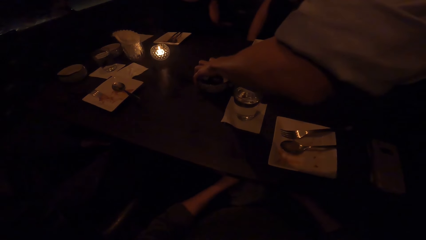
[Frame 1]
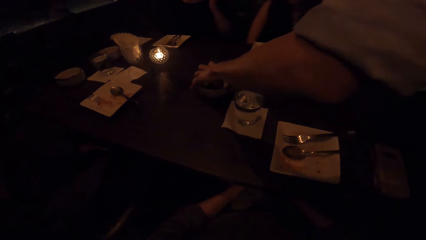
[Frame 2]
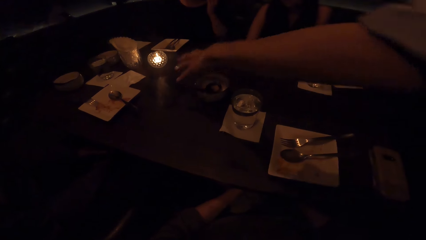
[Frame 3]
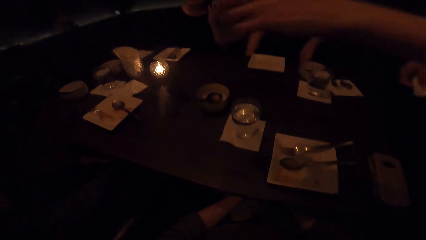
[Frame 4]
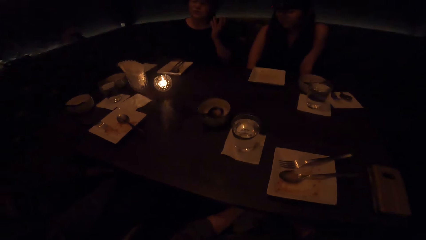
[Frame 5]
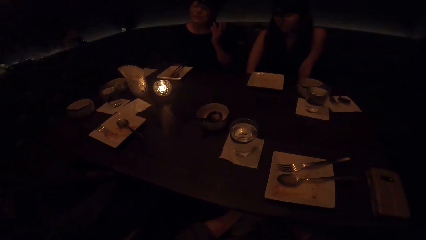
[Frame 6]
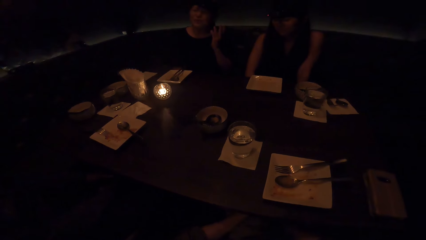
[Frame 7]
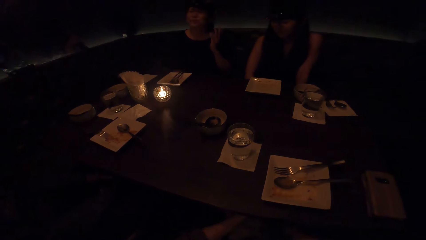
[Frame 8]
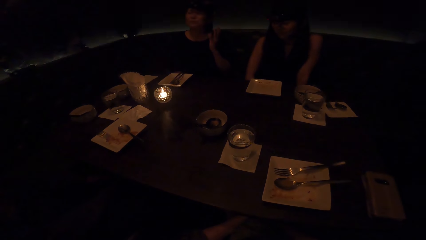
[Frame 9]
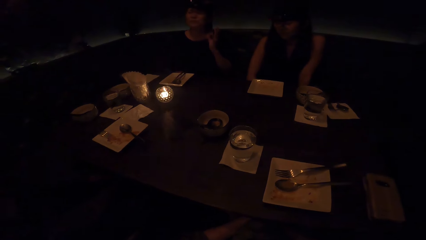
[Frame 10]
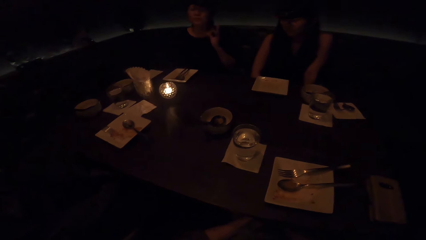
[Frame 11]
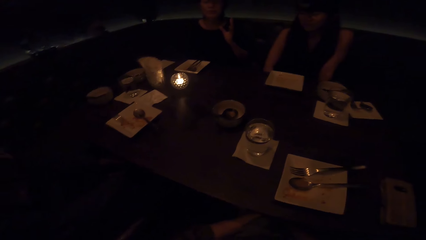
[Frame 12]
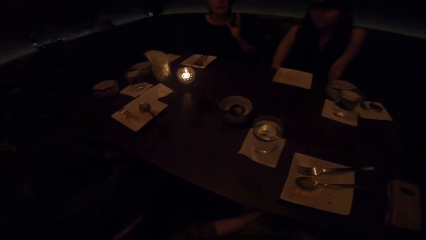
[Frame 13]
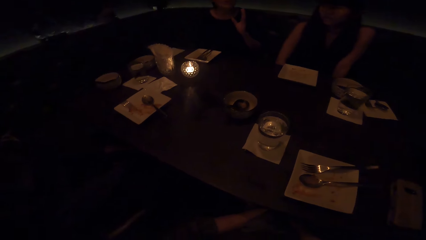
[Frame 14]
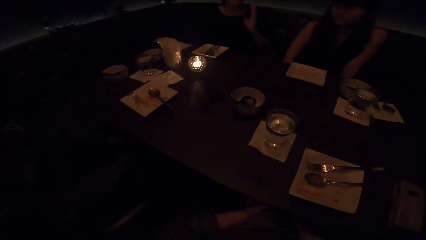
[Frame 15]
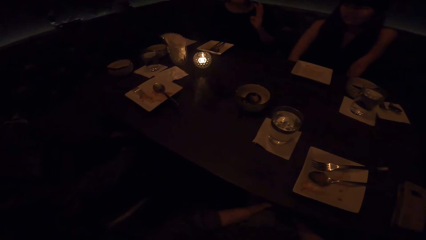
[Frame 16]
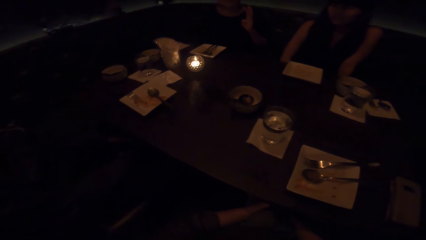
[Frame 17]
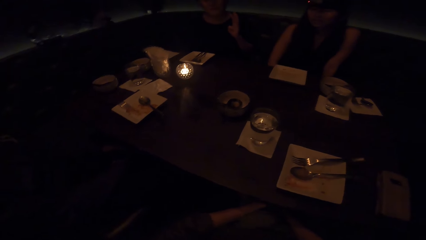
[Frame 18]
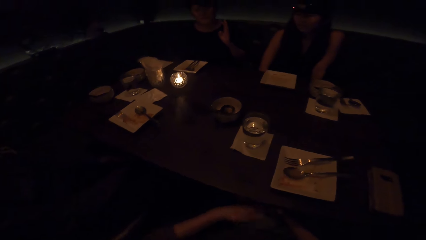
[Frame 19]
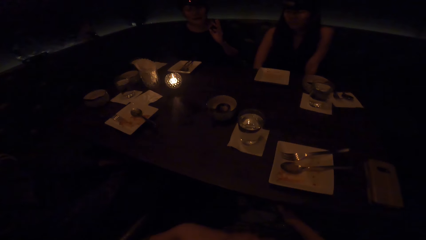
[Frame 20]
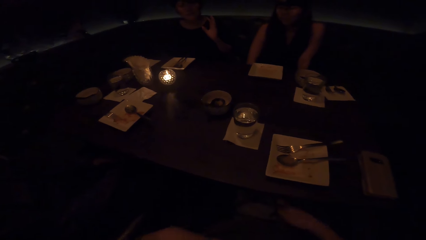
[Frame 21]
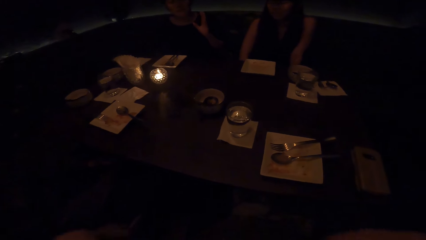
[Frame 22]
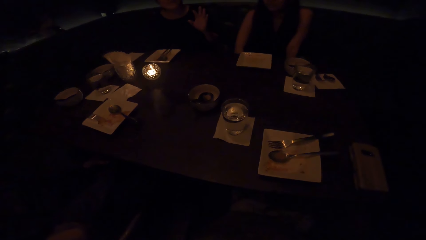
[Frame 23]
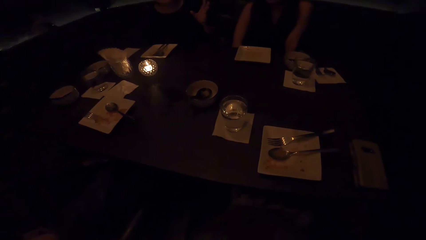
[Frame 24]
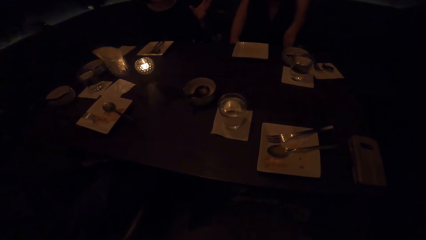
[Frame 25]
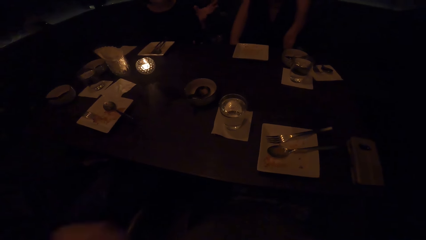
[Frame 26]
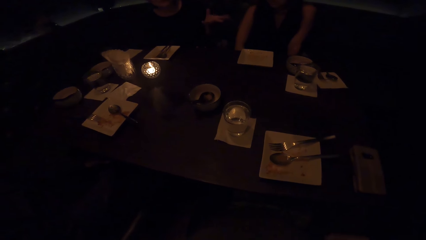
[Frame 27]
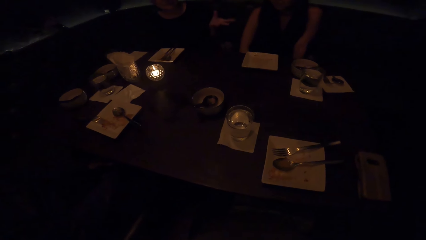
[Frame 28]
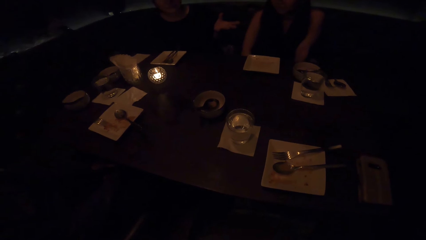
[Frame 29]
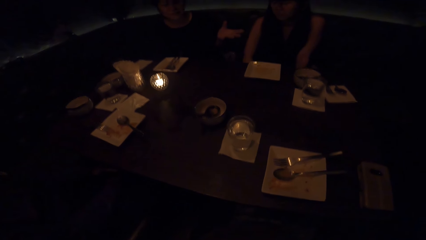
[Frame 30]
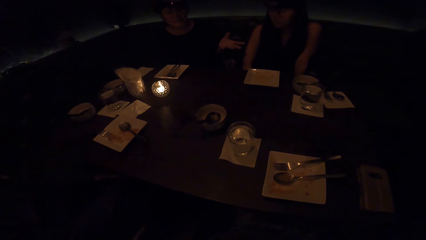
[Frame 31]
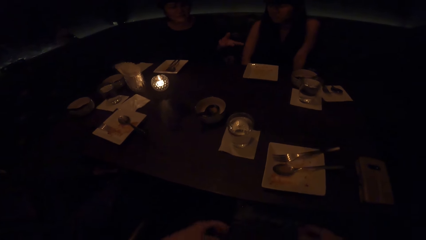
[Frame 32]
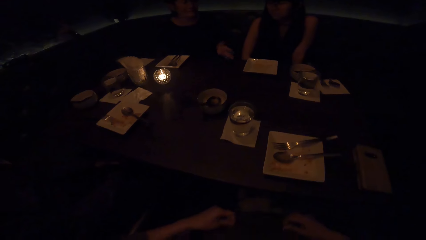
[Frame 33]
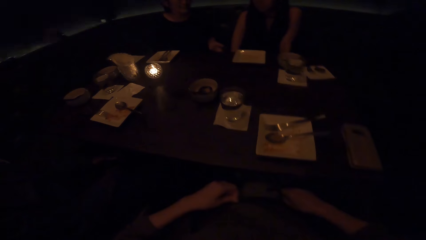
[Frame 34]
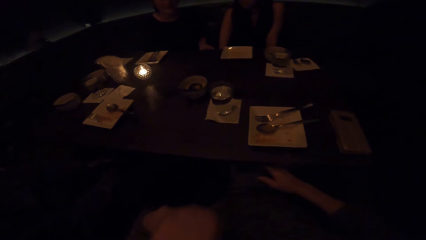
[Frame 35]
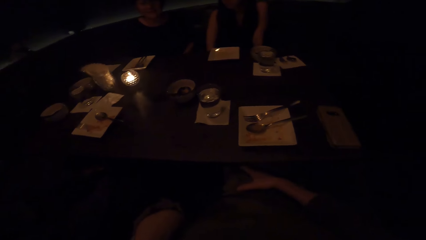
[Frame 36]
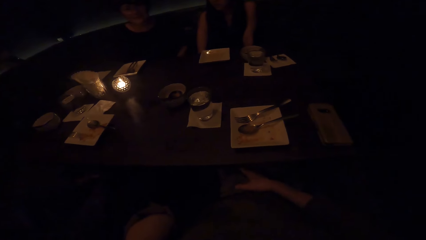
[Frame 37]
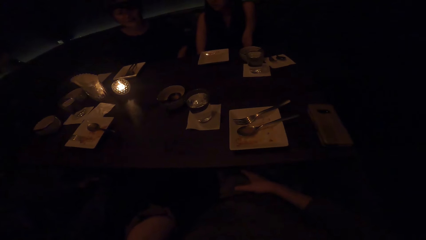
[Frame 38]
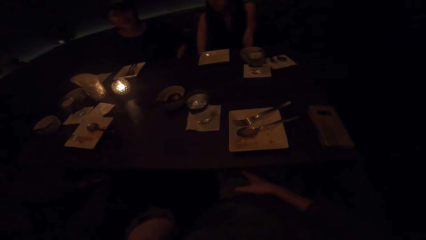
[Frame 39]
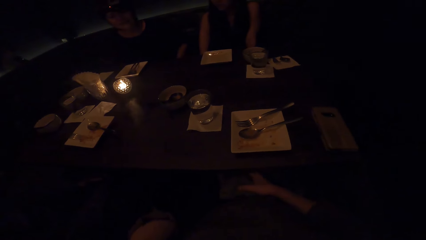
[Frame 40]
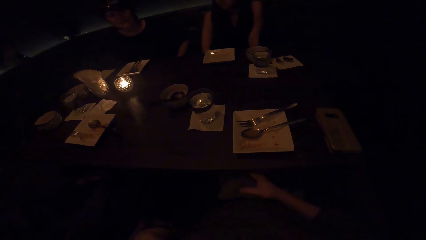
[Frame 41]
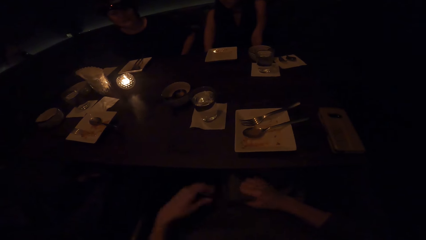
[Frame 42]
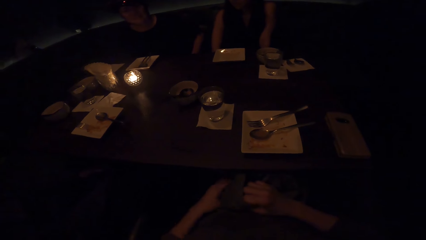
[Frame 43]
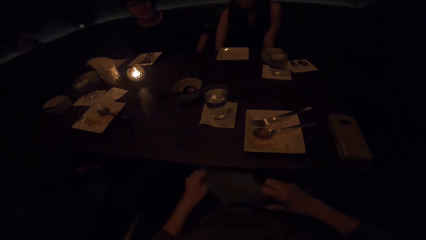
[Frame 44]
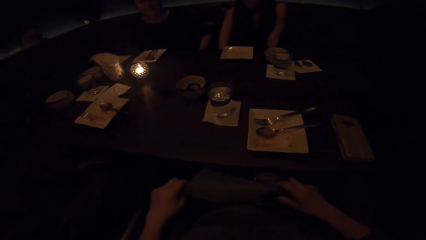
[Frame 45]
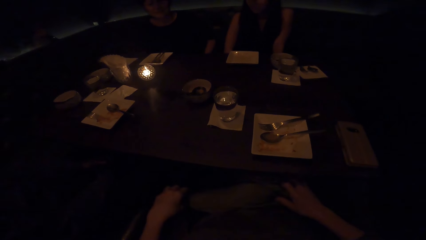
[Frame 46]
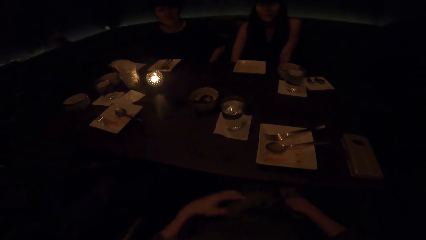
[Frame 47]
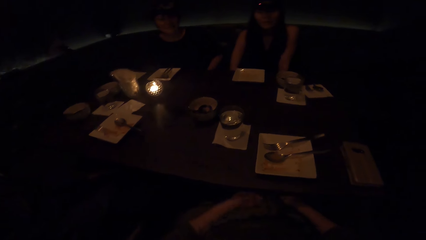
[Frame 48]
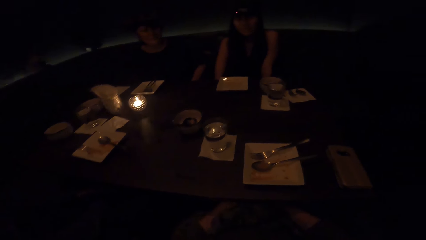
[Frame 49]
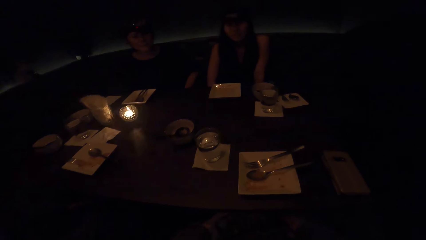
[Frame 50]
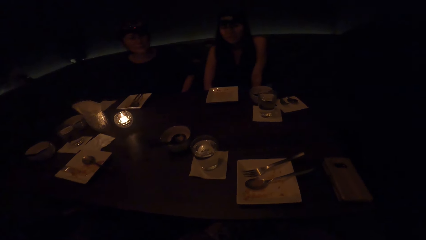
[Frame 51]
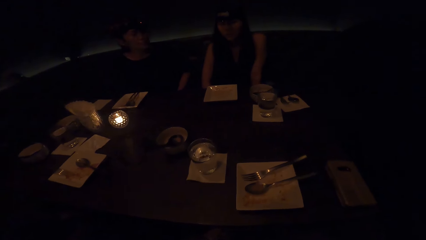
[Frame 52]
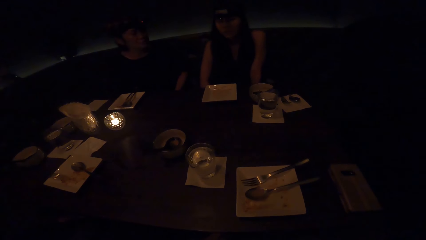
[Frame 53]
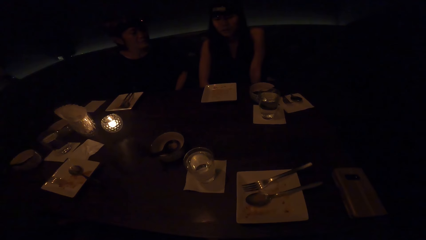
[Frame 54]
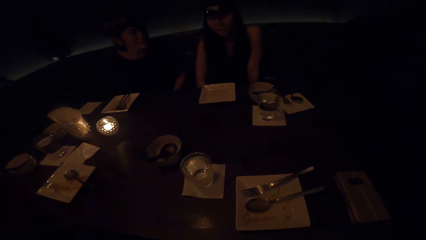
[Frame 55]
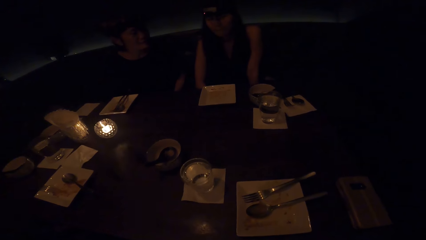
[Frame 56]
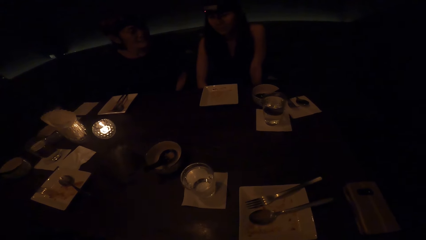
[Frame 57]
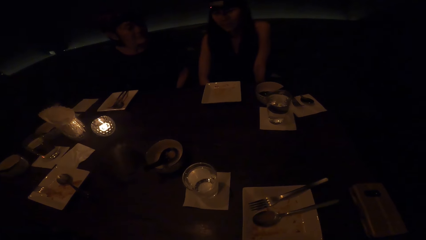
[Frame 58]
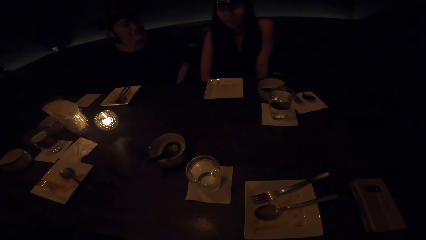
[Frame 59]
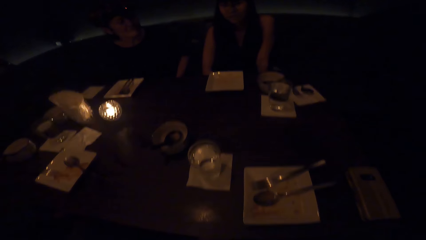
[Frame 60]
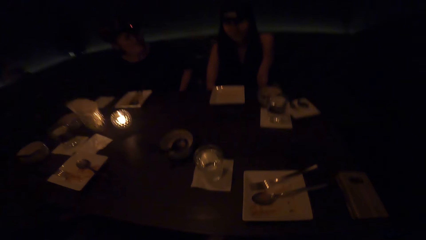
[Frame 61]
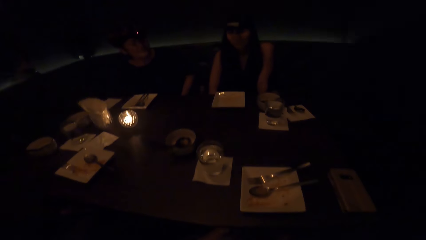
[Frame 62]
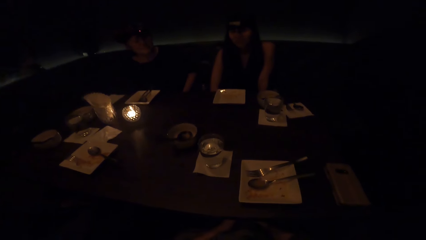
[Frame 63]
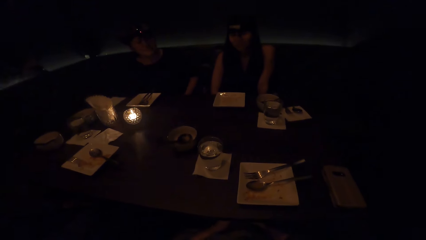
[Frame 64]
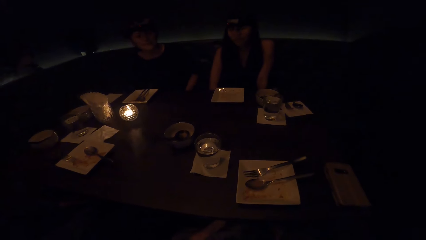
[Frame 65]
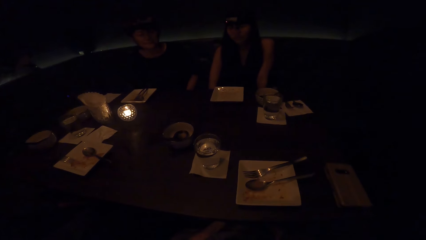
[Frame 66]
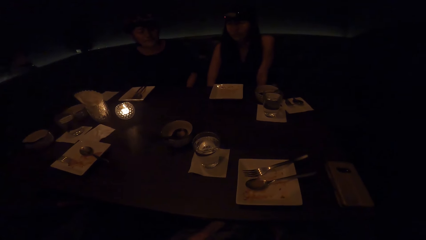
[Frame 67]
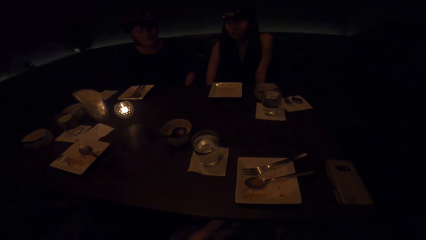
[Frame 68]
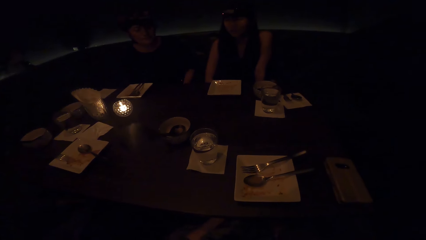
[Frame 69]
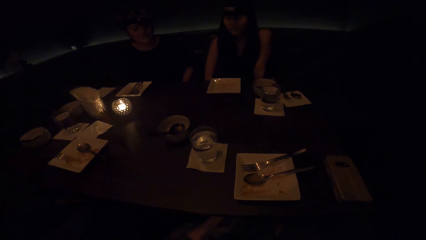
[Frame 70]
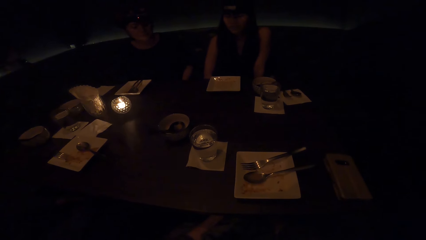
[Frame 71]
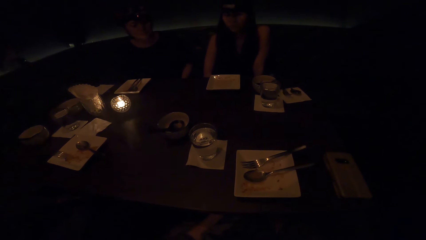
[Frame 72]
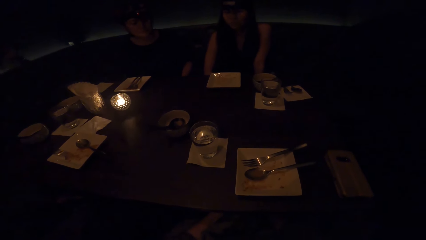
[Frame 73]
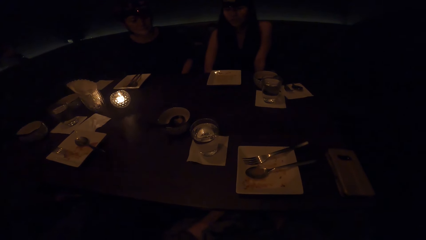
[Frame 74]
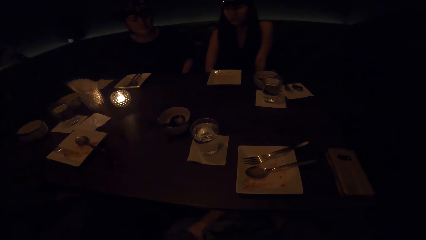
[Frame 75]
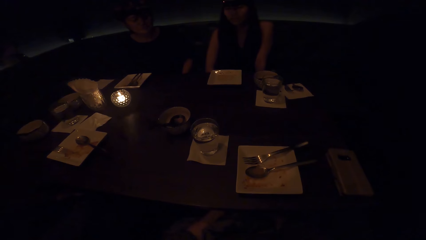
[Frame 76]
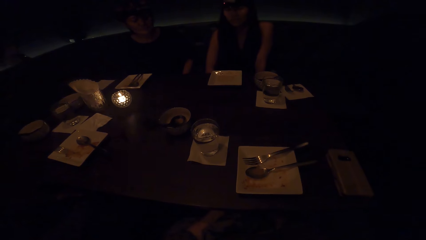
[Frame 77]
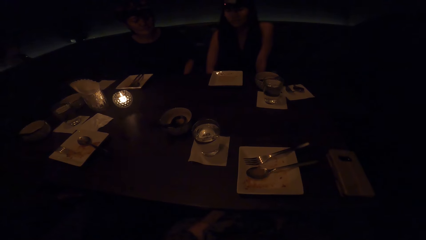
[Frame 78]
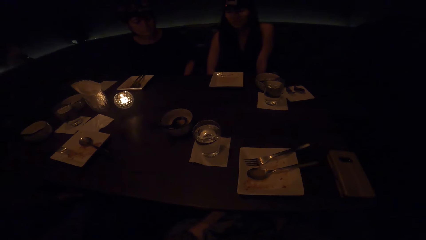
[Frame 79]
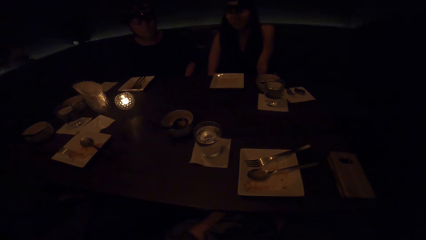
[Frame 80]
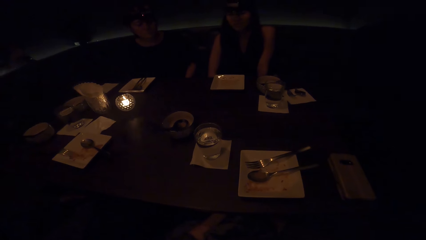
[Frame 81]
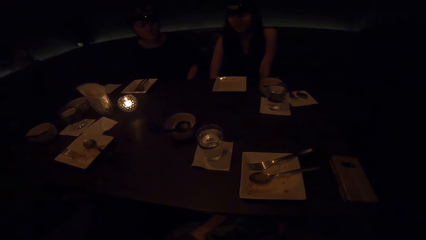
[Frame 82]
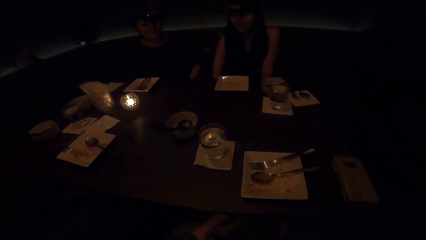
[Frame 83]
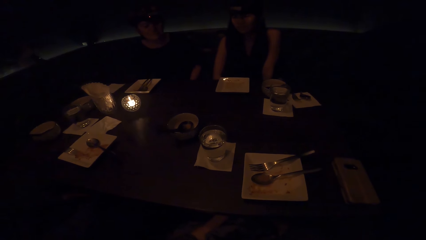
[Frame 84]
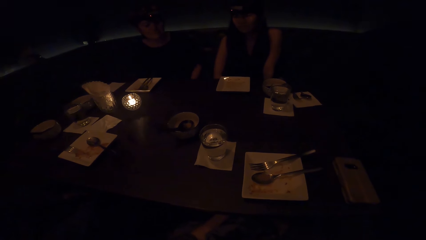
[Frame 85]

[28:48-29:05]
The camera wearer moves a bowl in the table. A person converses. Another person touches clothes on the thighs. Another person converses.
